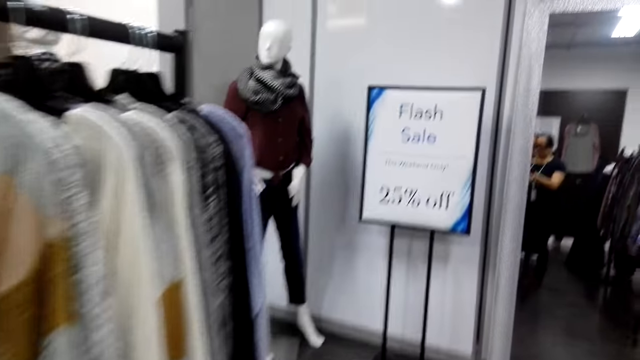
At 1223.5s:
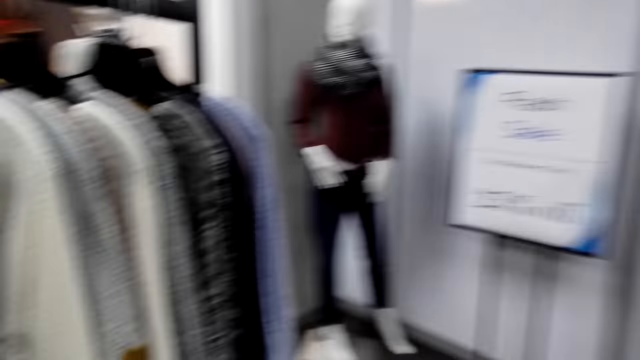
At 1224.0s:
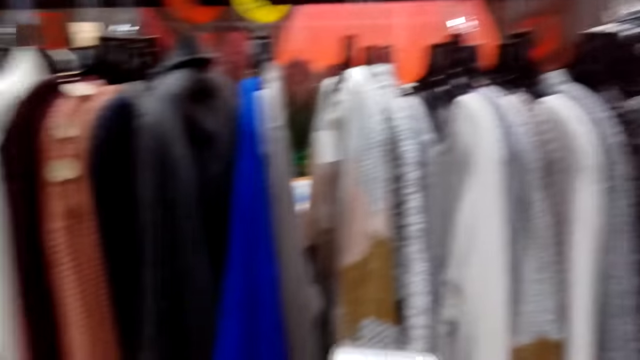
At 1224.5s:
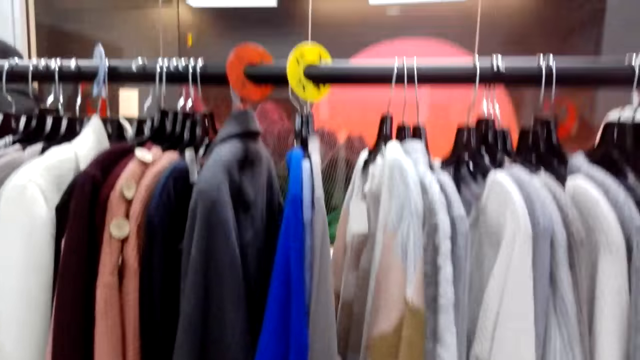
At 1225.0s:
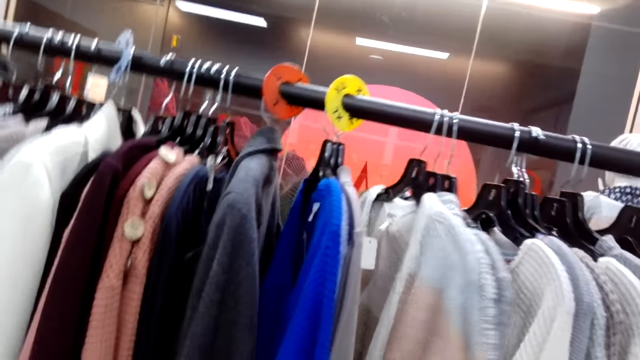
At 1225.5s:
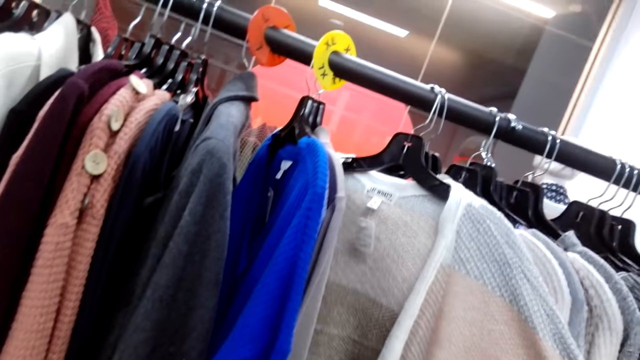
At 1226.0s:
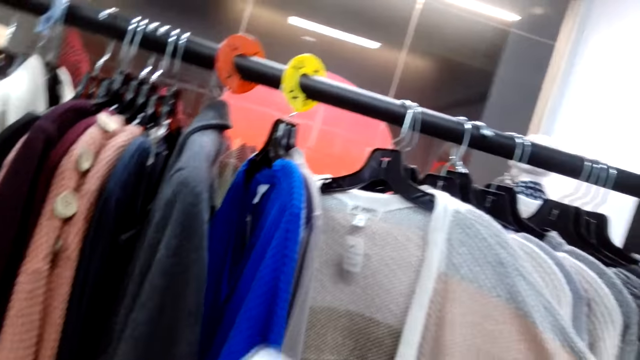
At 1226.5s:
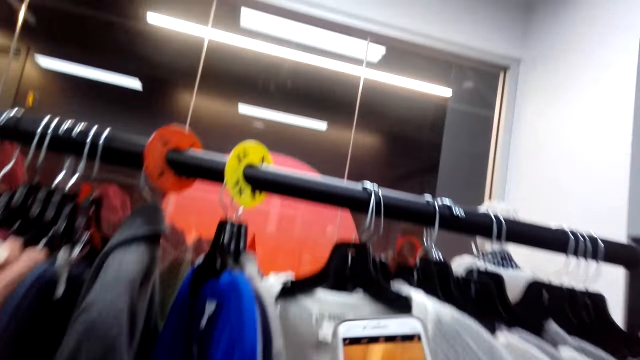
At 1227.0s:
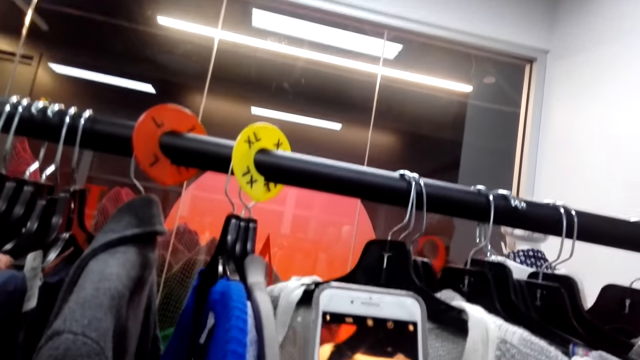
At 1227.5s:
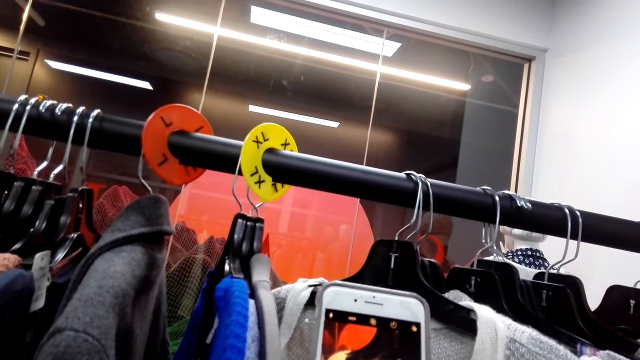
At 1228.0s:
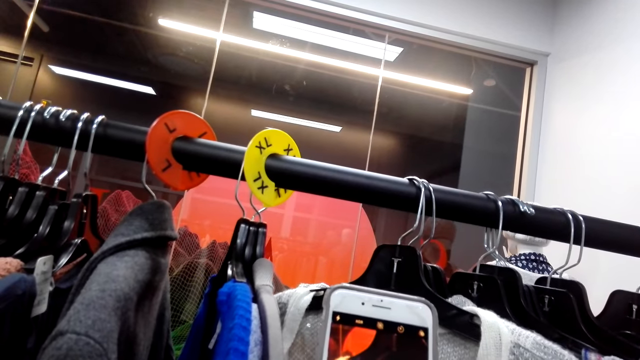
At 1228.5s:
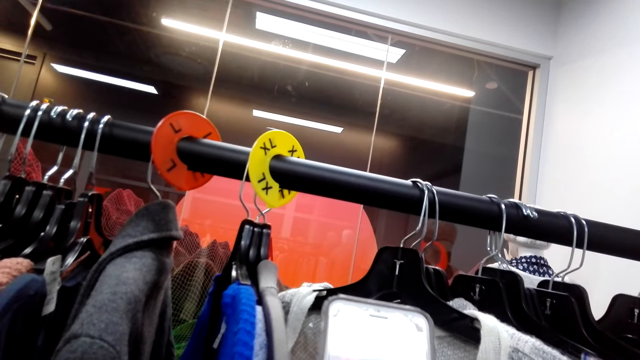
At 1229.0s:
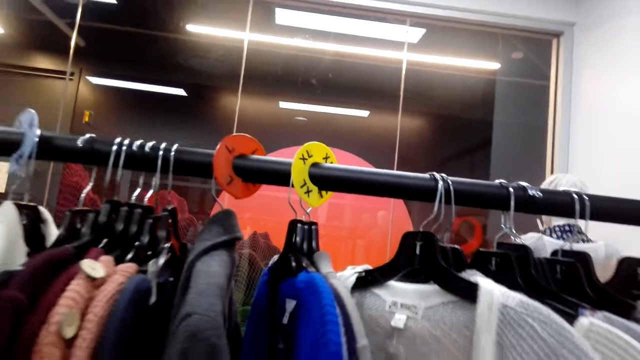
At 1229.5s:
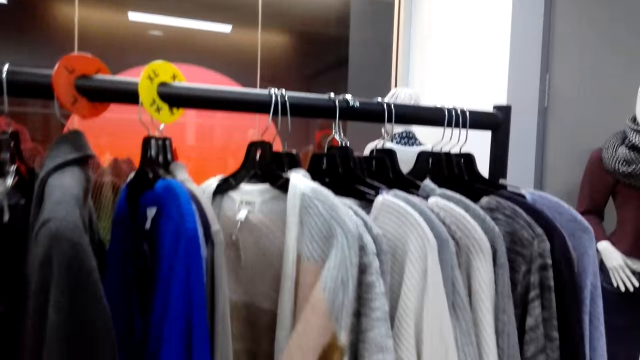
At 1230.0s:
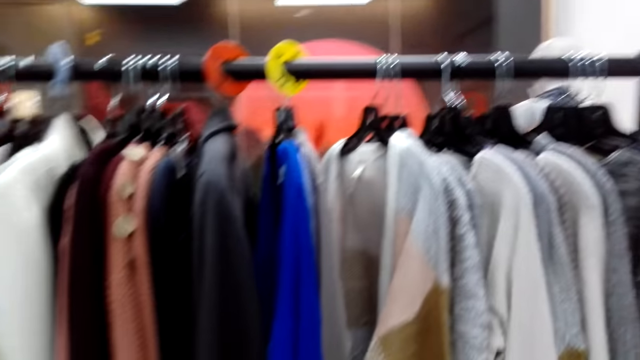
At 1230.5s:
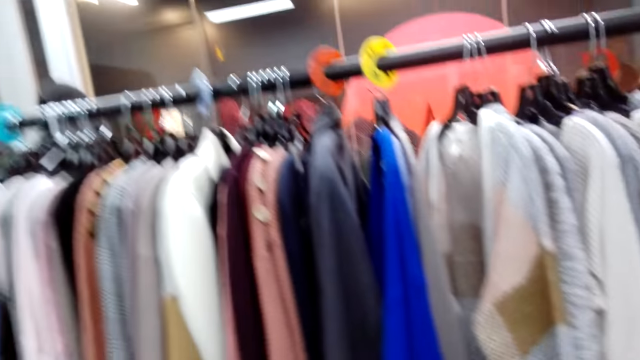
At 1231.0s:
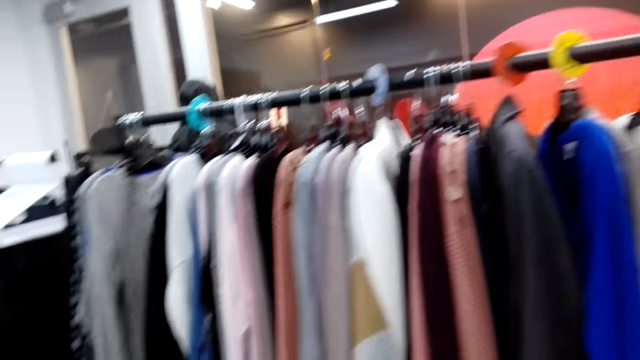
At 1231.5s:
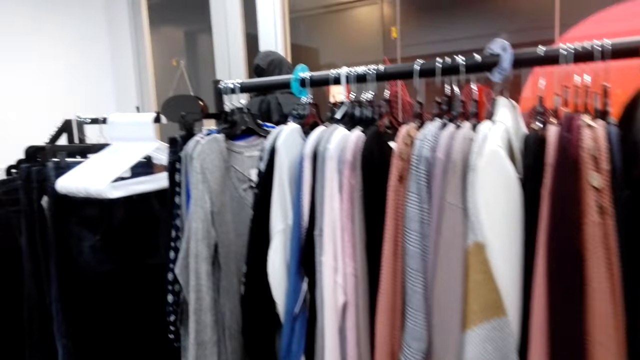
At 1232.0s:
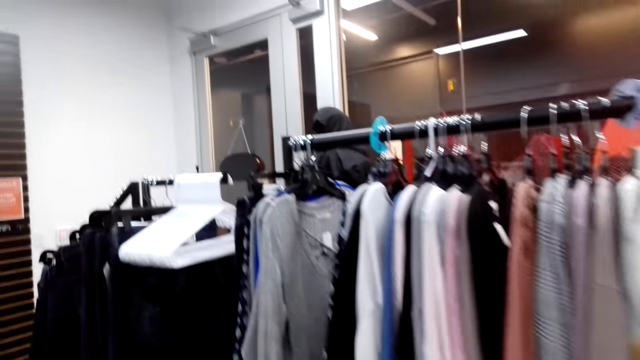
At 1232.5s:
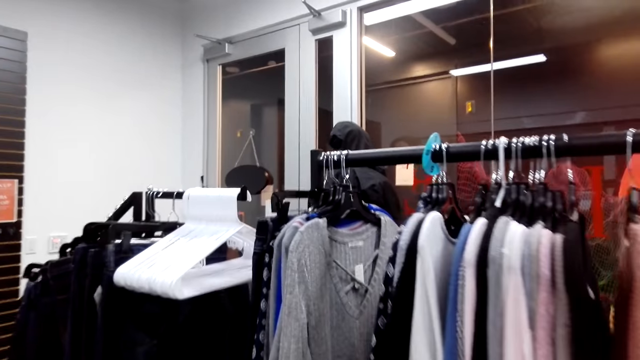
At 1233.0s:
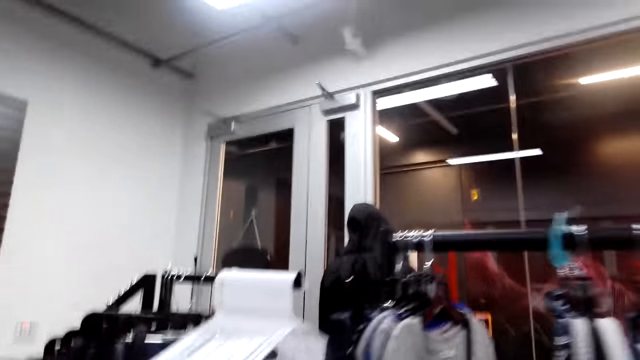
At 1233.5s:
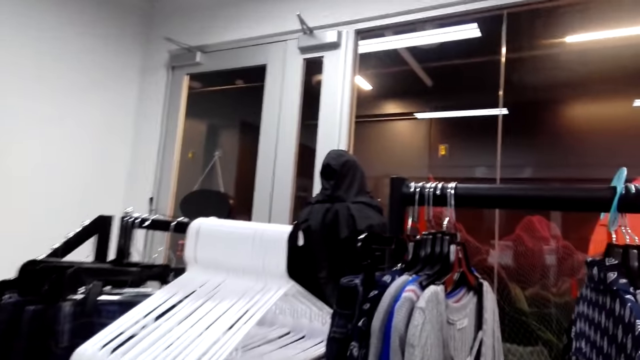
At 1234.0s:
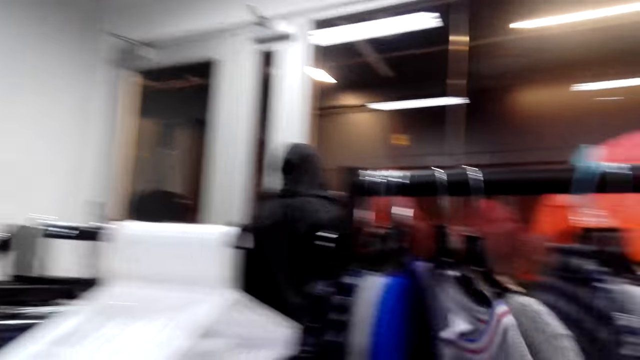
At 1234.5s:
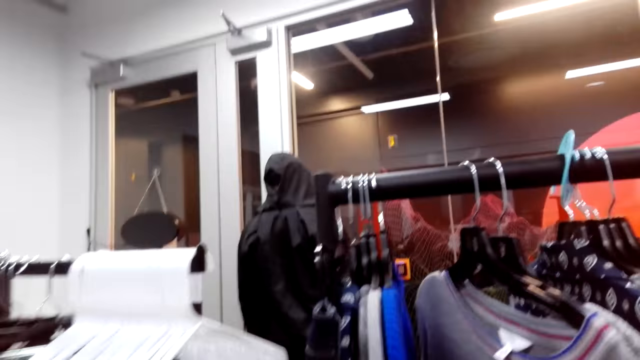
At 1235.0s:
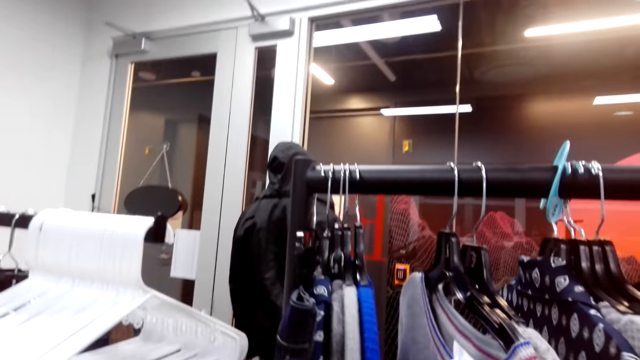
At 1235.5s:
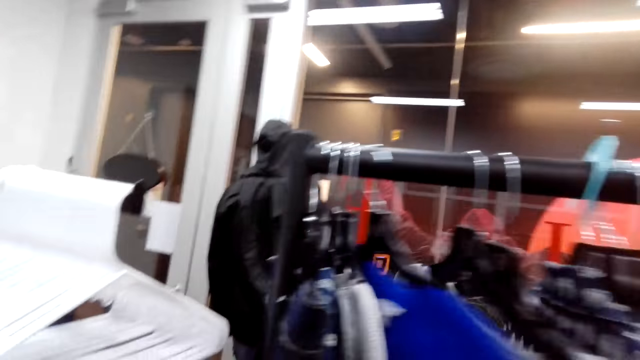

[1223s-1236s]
The camera wearer moves around. They hold a jumper, operate the phone, take a photo of the jumper, and move around.

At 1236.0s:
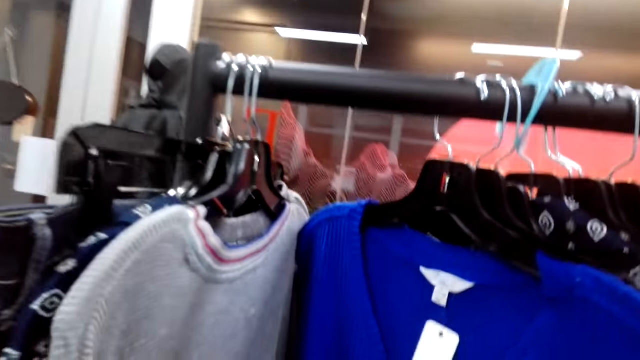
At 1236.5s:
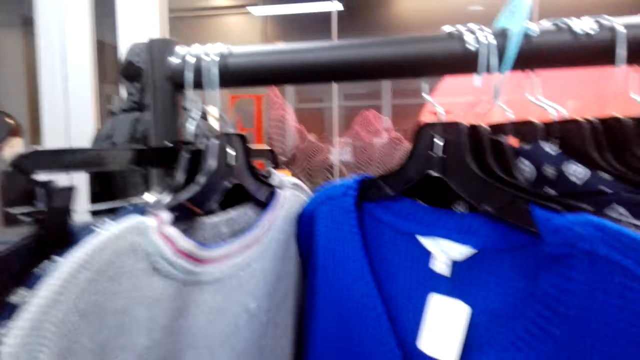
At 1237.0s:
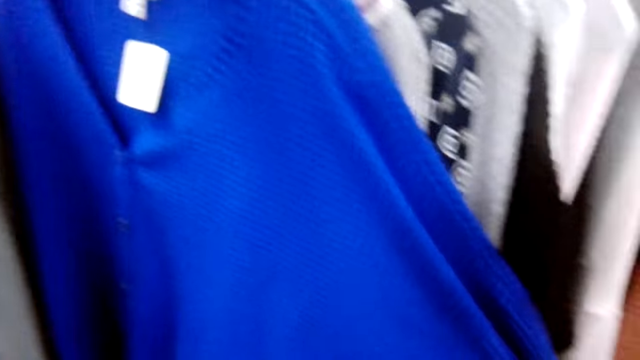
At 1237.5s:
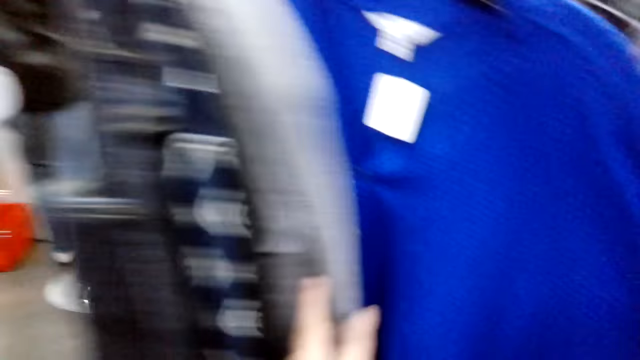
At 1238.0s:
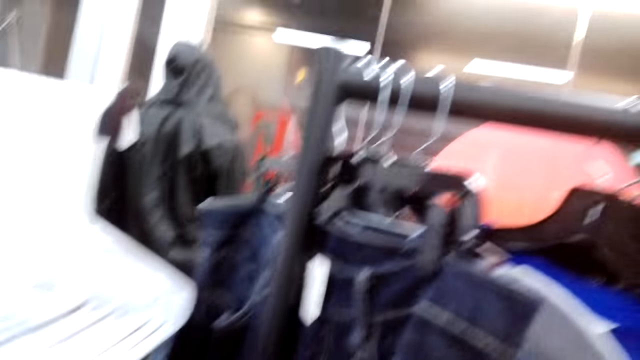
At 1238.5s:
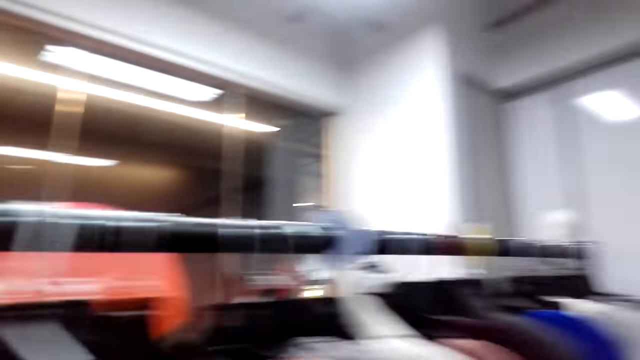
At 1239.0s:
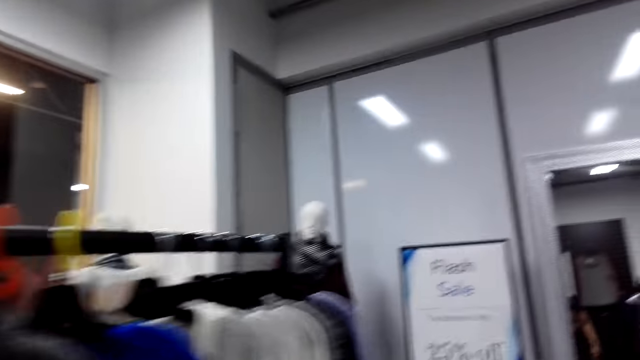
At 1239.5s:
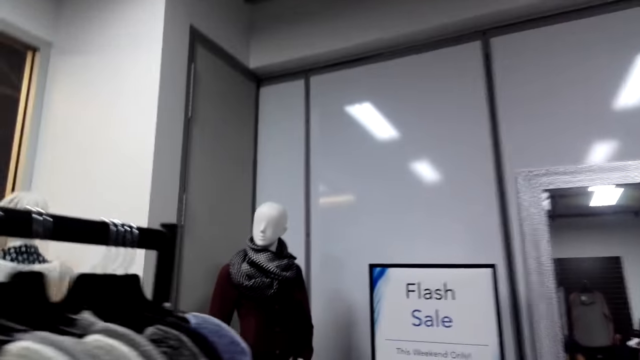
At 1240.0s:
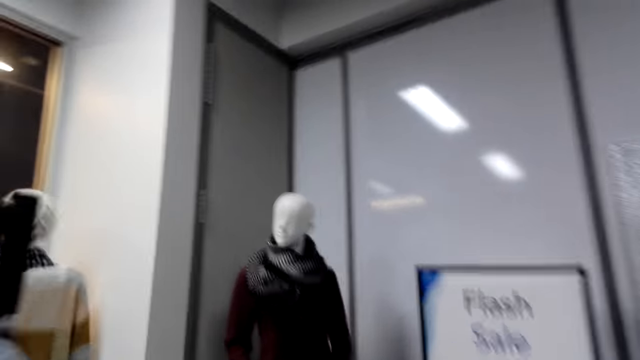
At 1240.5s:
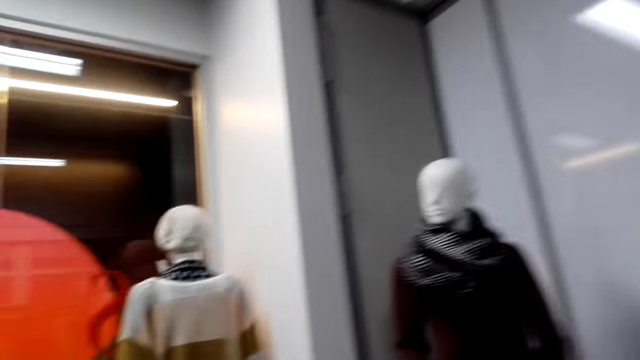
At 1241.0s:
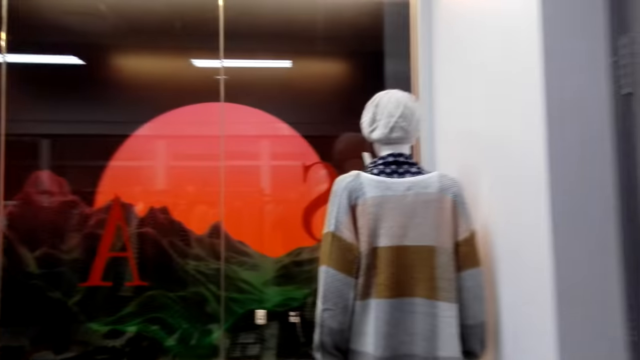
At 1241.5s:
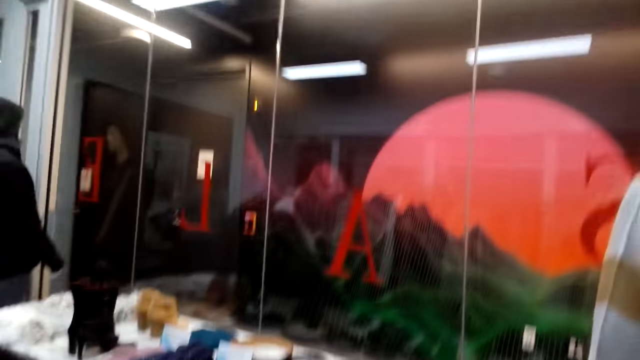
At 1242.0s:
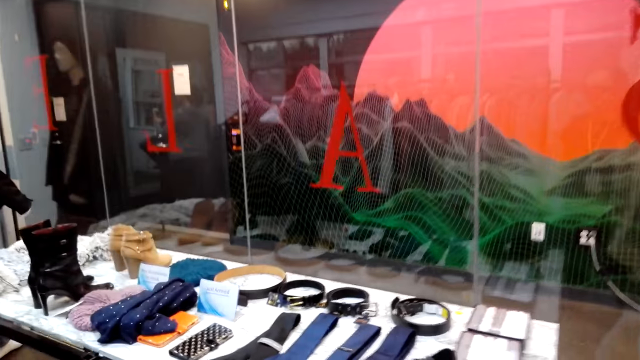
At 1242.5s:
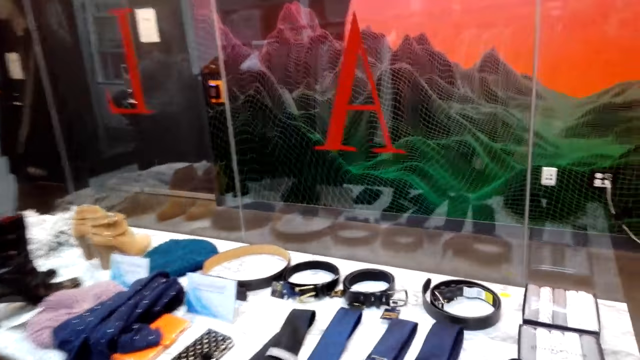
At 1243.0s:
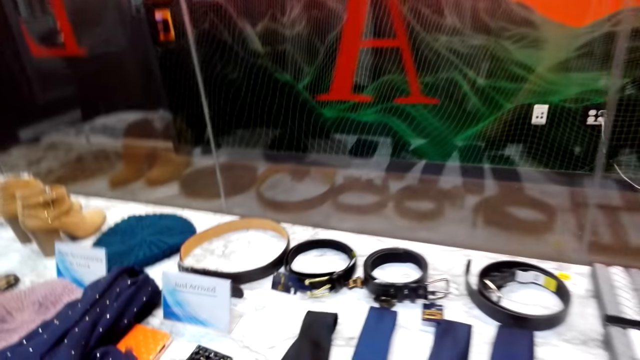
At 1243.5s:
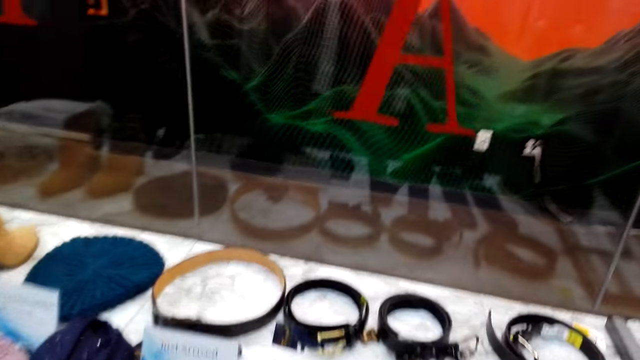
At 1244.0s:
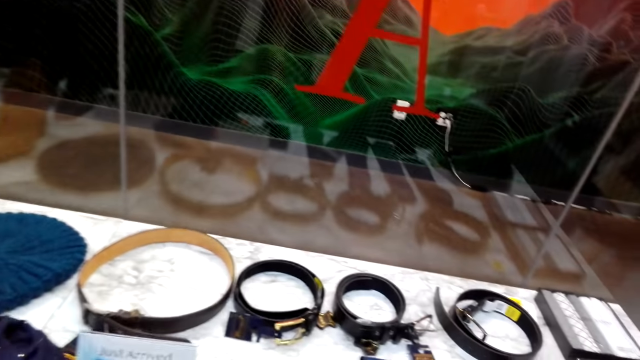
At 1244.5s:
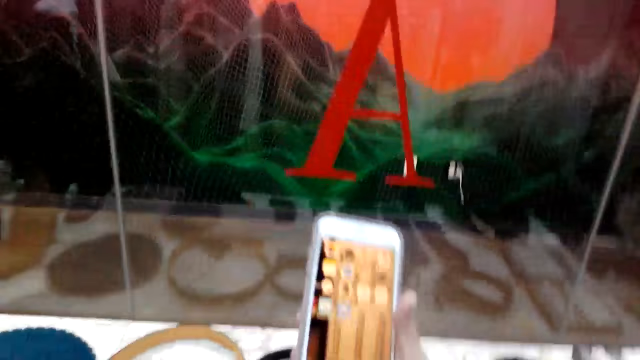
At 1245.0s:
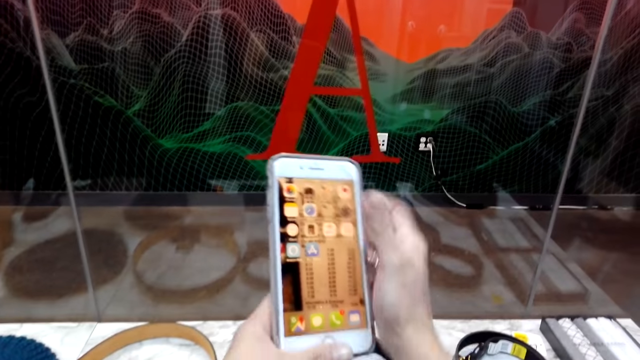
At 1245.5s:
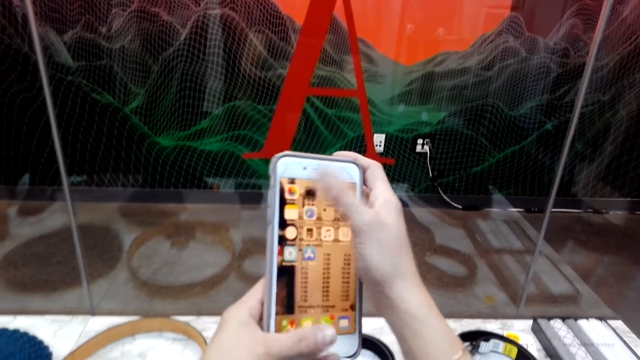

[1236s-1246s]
The camera wearer looks at the clothes on the clothes rack. They move to the display. They talk to a lady. They move around.
